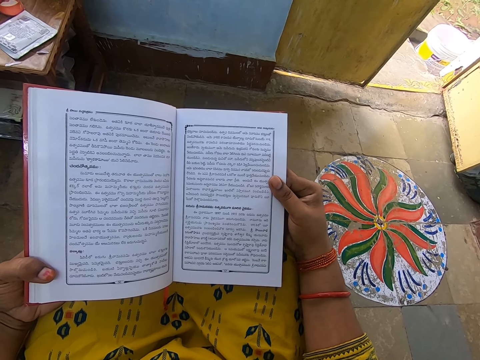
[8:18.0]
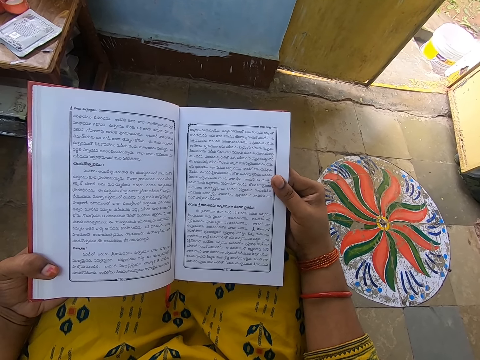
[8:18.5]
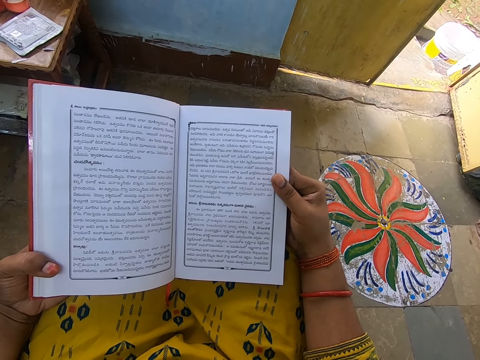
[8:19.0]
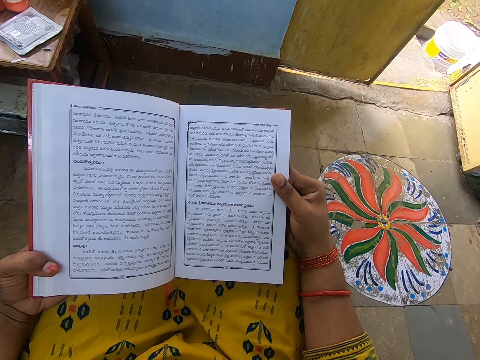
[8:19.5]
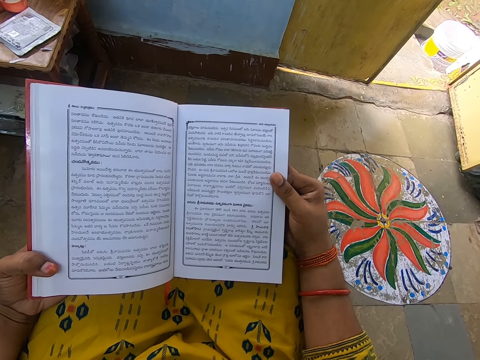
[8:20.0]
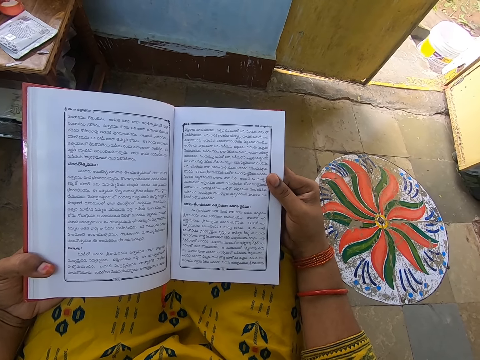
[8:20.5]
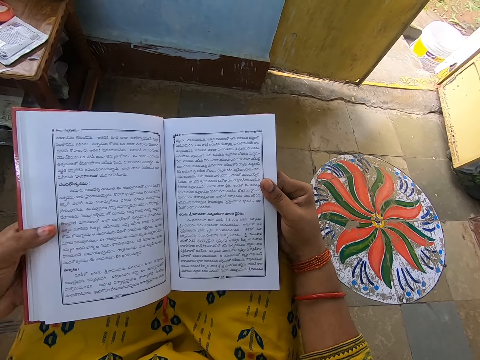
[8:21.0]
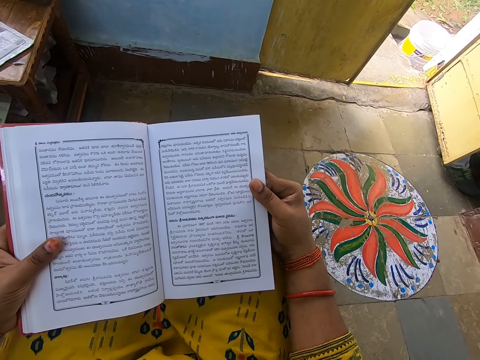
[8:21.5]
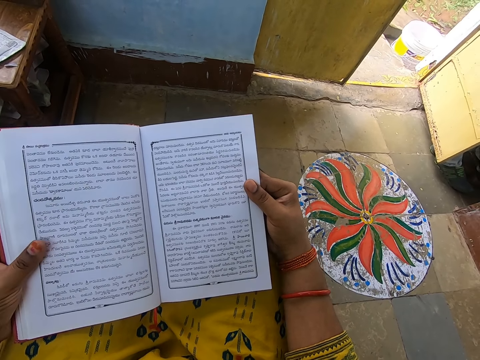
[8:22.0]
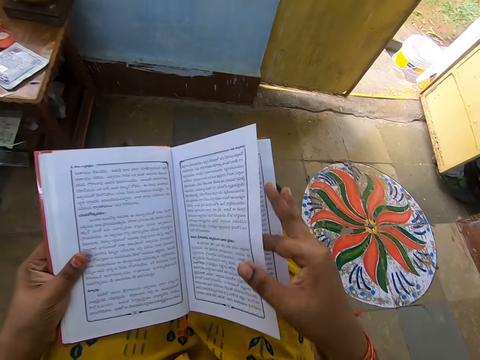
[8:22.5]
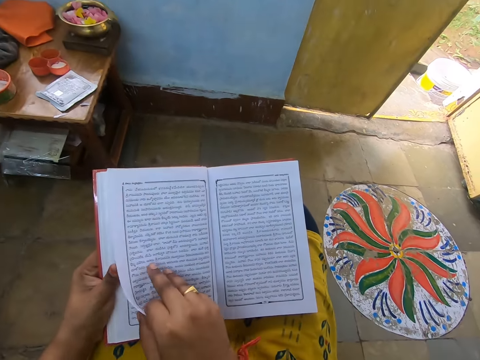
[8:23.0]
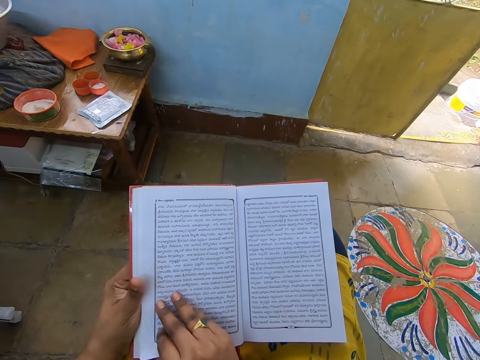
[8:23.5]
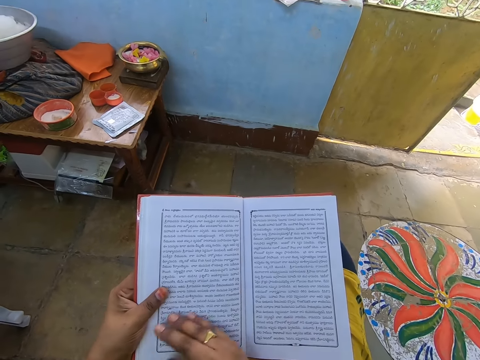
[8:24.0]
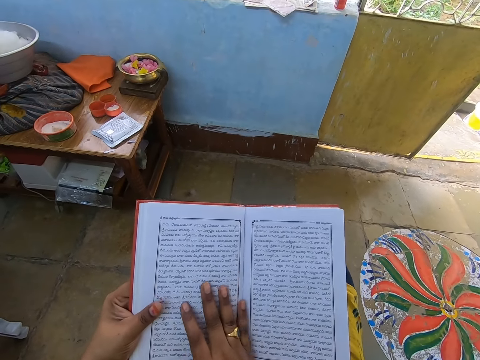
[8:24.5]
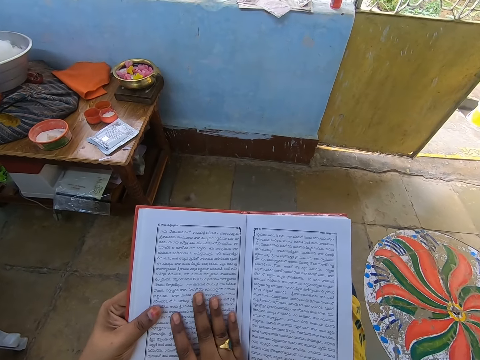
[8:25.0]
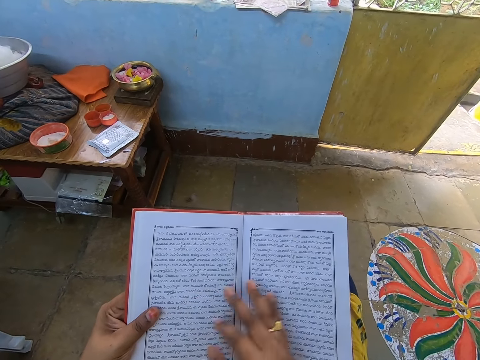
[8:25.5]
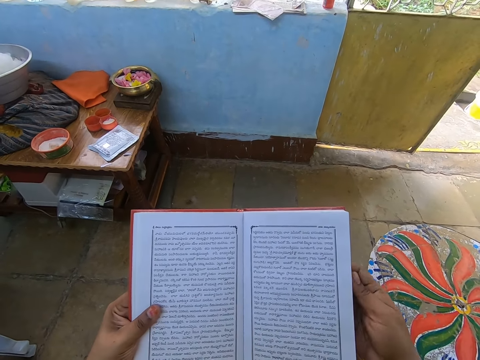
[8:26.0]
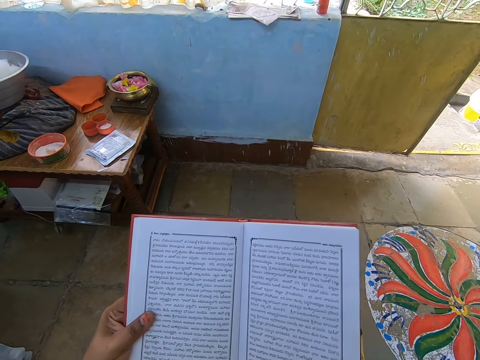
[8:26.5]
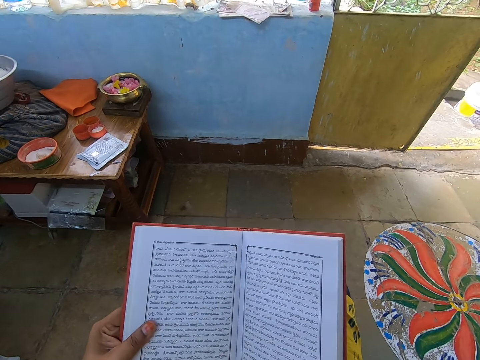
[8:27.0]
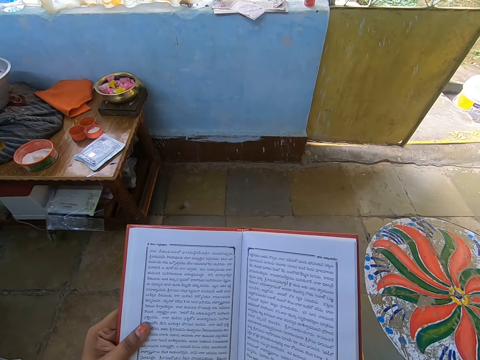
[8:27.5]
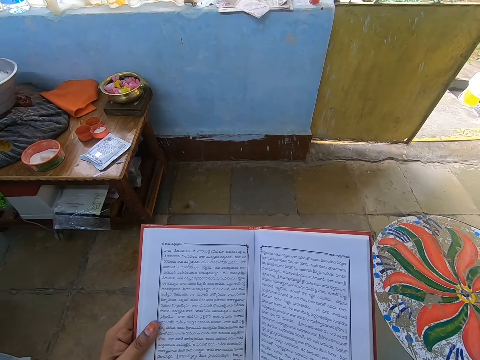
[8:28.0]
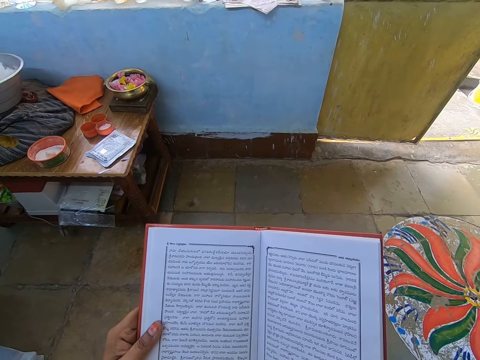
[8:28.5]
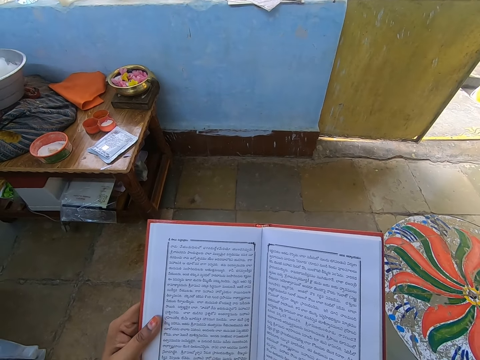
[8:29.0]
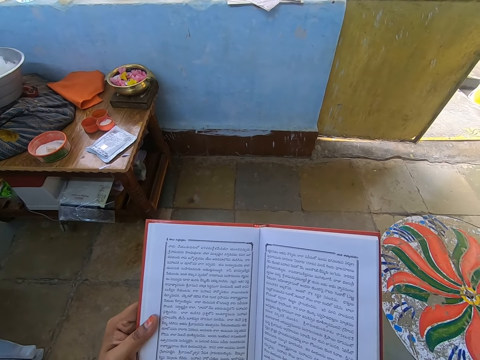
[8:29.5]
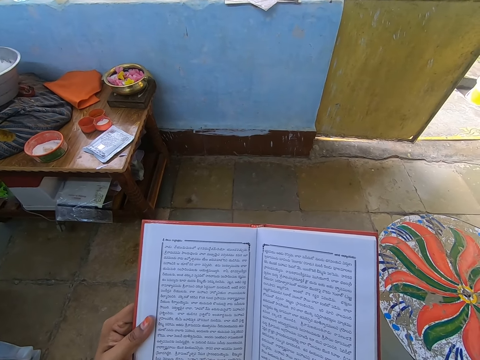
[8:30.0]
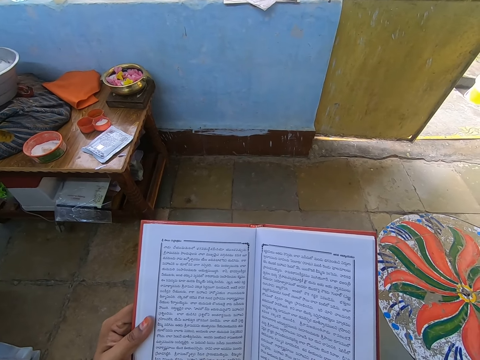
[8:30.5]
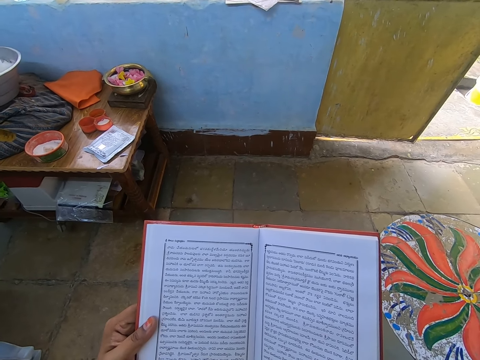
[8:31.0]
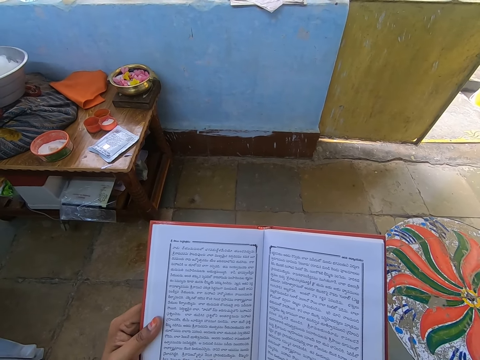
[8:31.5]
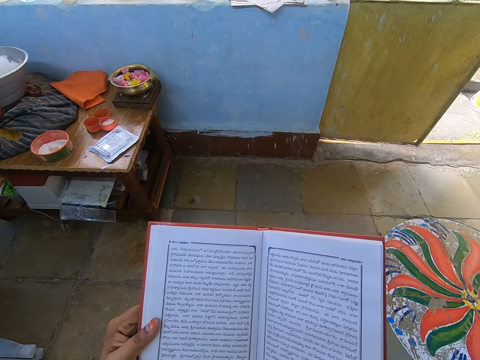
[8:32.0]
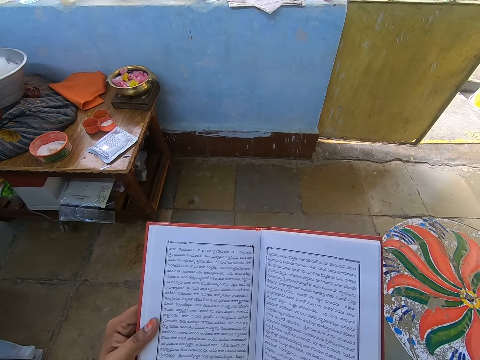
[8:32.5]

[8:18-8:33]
The camera wearer flips a page of the book with her right hand. She peruses the book. She reads the book.

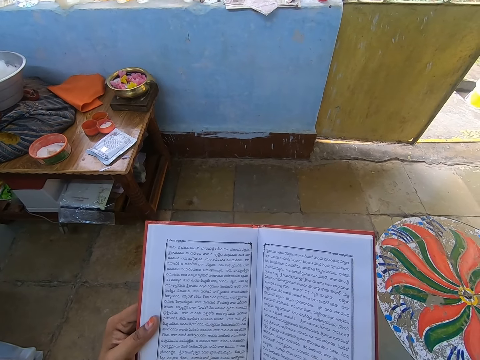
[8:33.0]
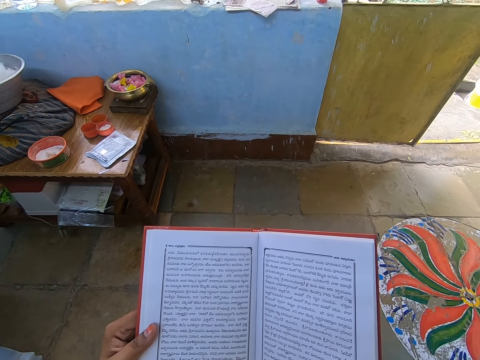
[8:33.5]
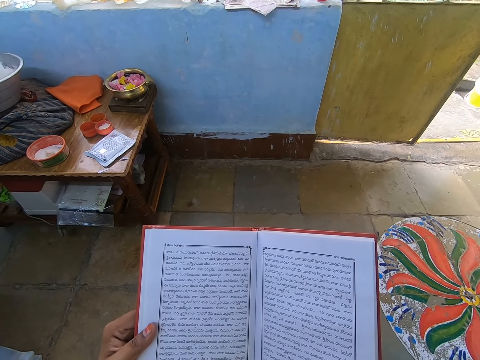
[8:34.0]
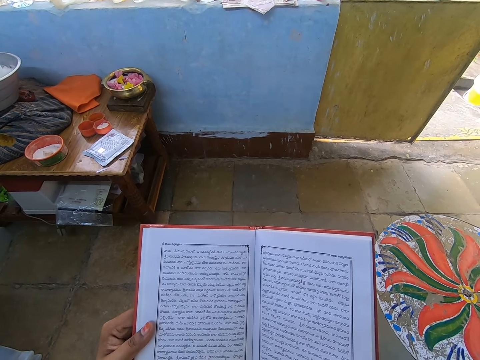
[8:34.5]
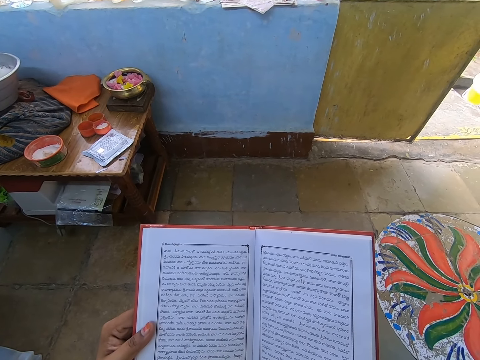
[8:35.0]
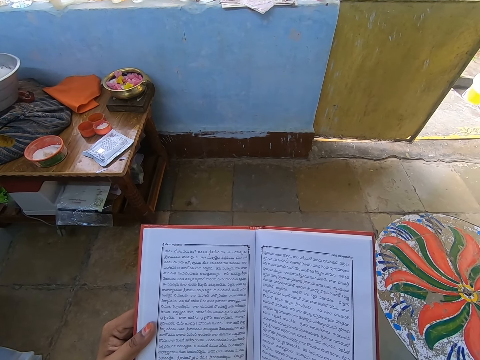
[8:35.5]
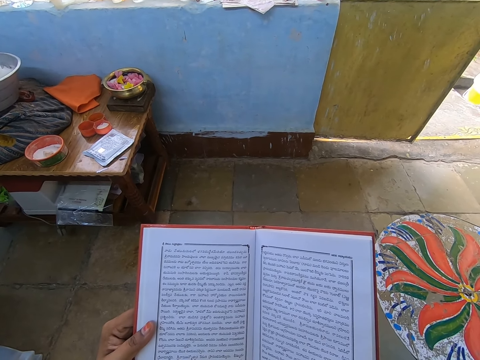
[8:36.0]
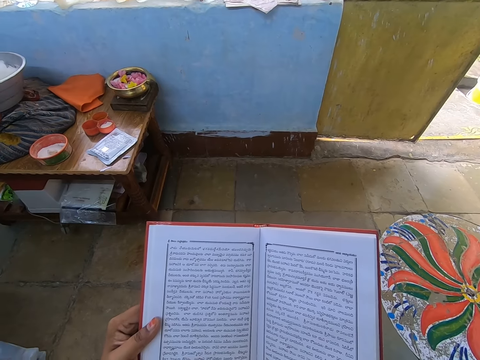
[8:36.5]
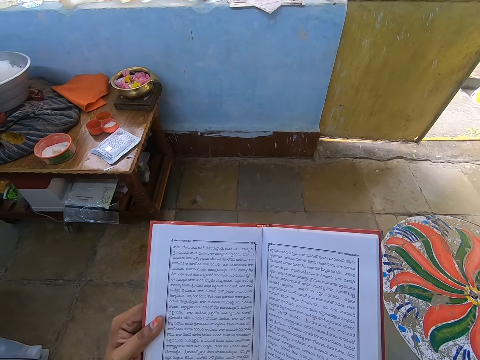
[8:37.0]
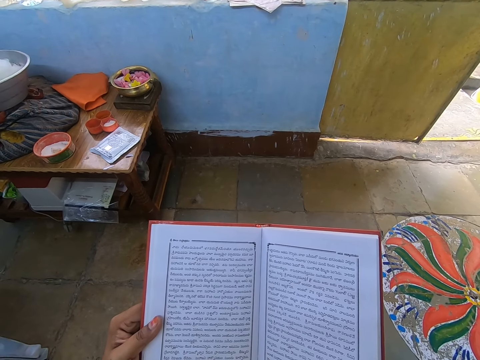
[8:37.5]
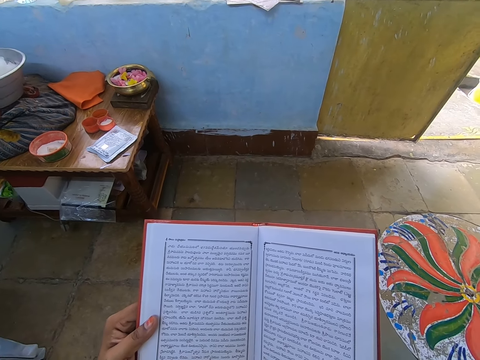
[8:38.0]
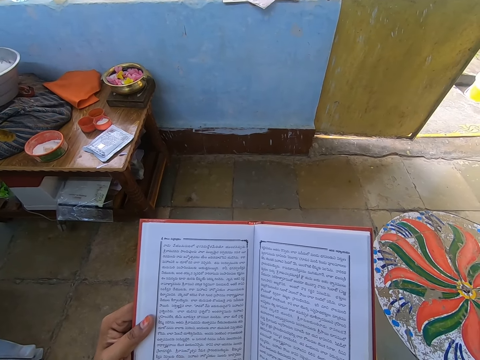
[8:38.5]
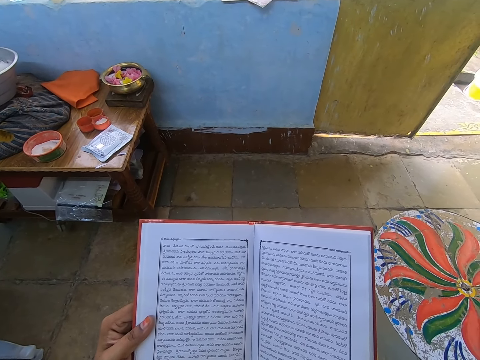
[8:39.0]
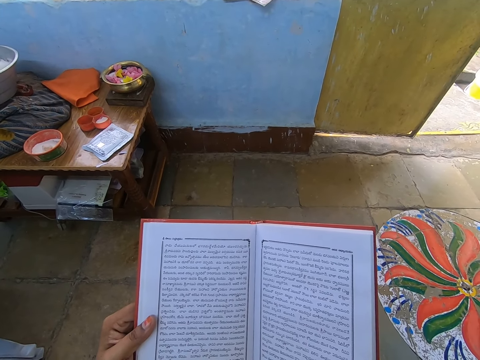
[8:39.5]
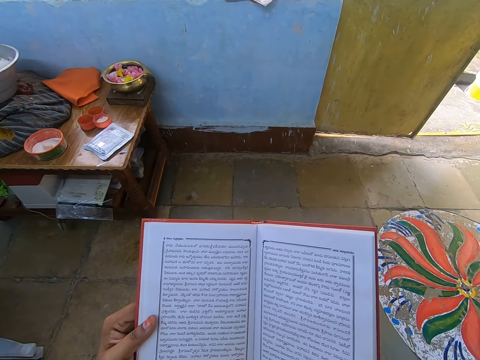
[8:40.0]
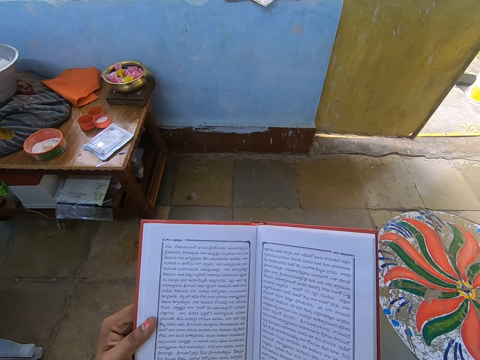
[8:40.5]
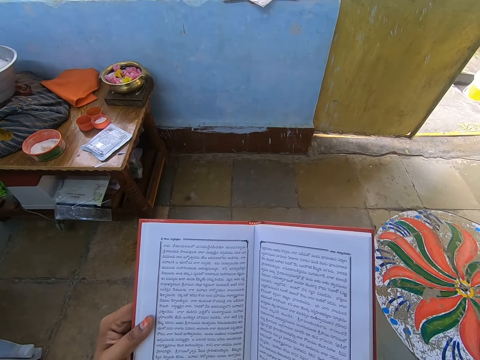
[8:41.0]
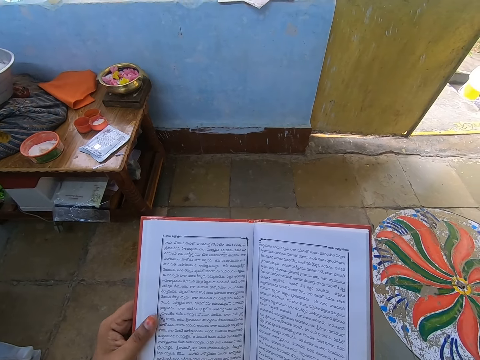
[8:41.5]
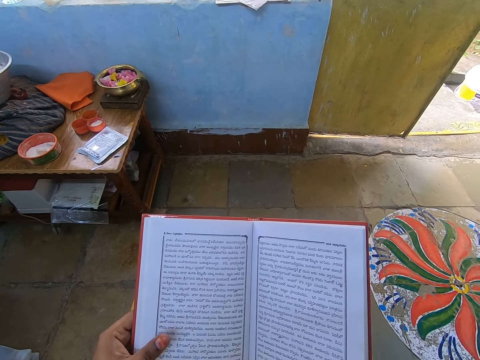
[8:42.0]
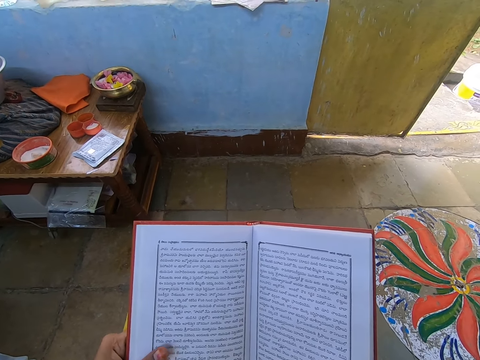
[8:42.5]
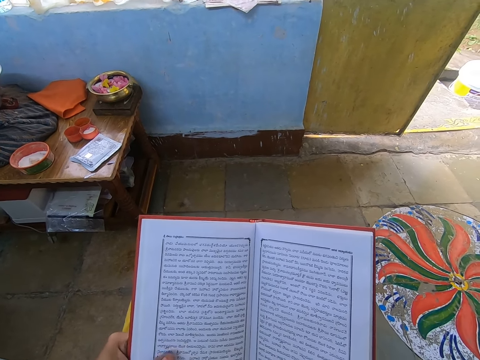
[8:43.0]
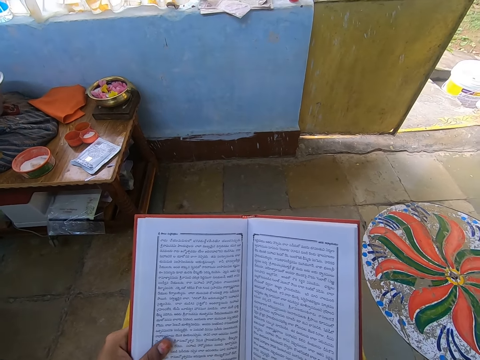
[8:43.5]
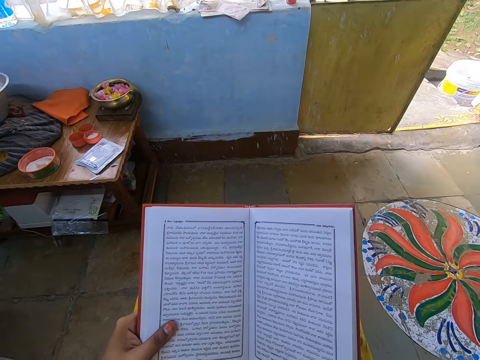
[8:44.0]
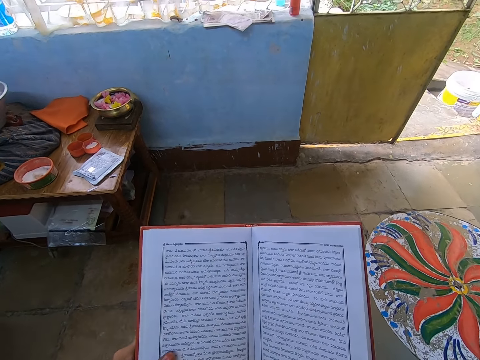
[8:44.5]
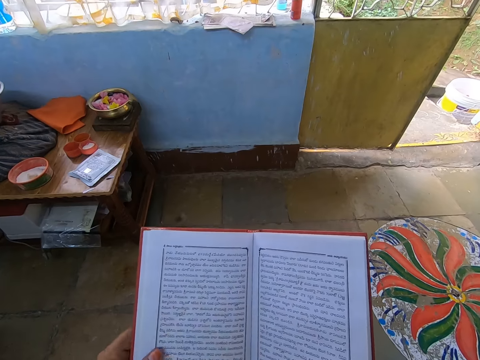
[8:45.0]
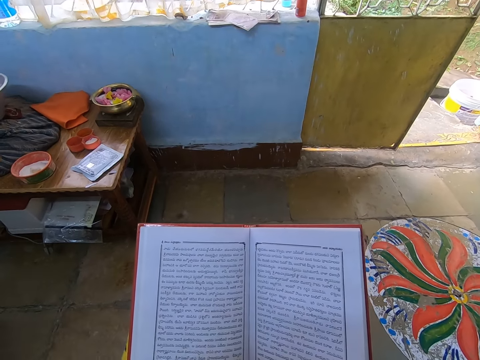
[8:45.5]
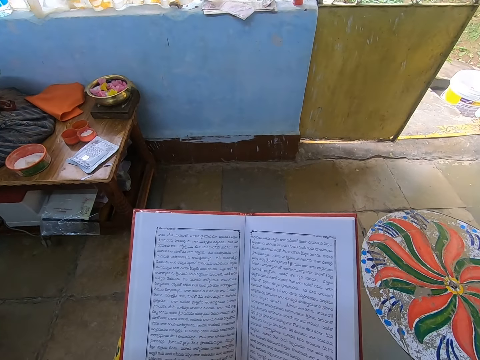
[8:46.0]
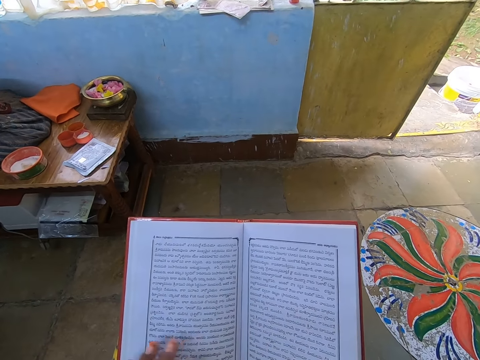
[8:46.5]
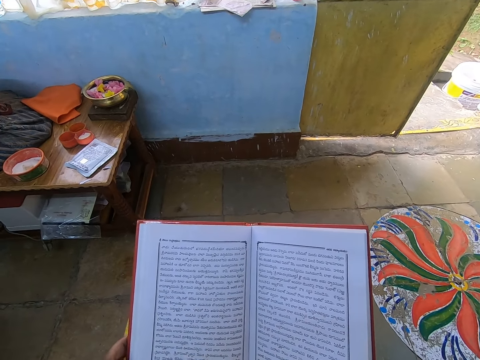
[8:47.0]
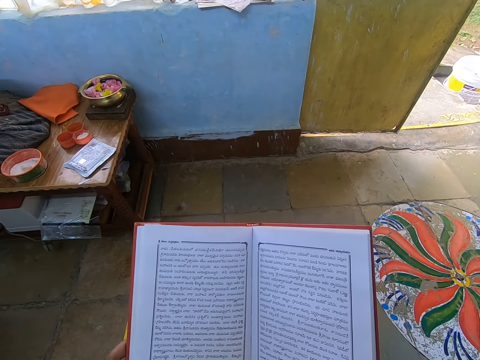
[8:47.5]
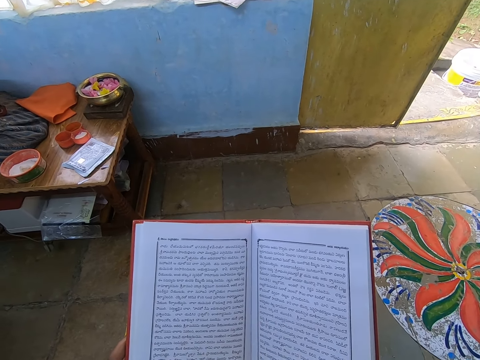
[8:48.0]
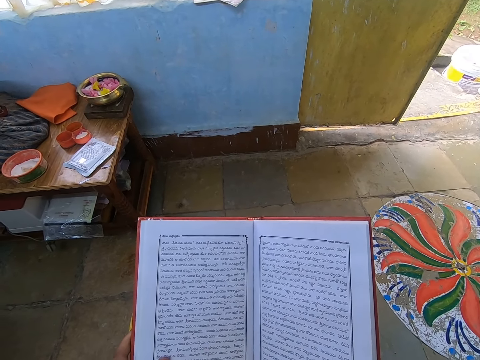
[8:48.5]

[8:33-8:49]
The camera wearer lifts the hand.
